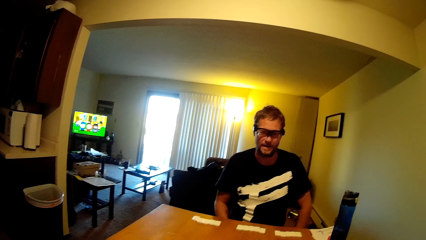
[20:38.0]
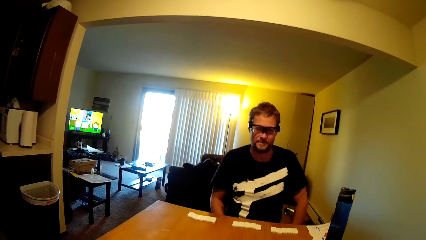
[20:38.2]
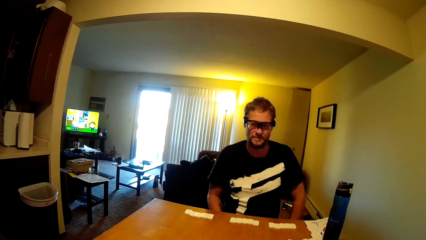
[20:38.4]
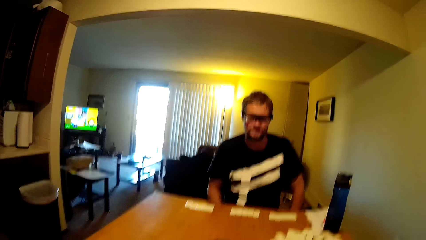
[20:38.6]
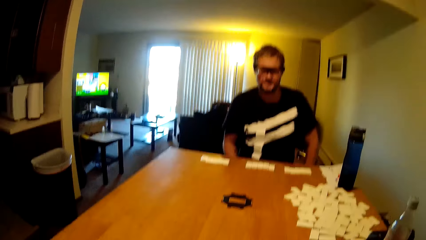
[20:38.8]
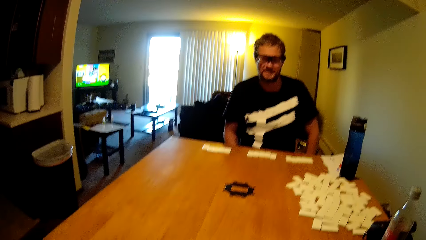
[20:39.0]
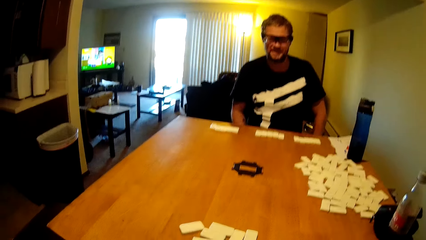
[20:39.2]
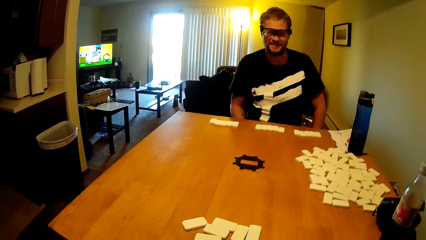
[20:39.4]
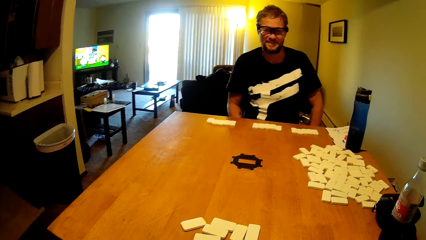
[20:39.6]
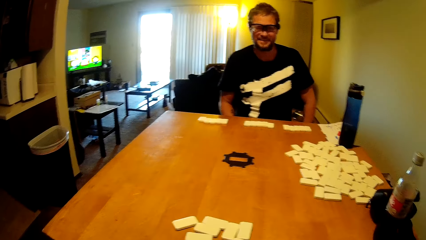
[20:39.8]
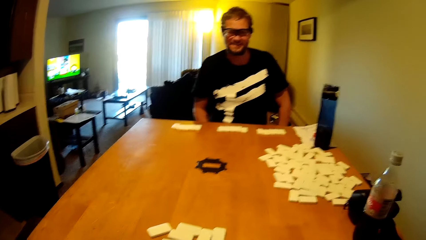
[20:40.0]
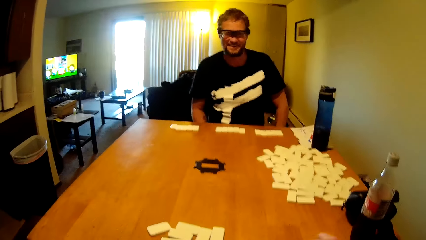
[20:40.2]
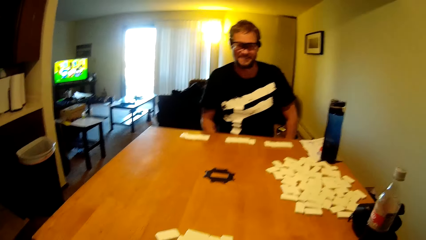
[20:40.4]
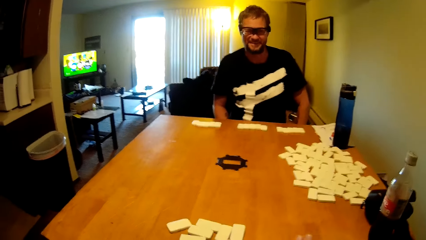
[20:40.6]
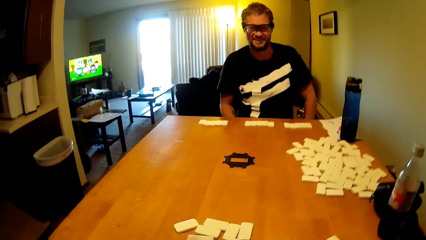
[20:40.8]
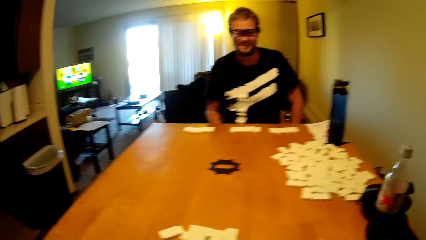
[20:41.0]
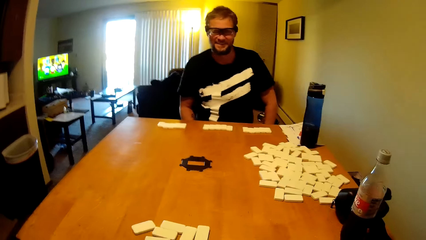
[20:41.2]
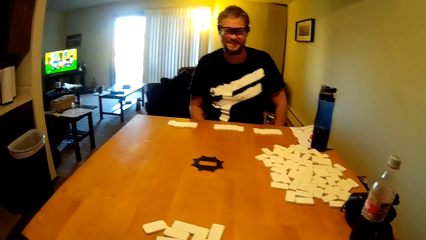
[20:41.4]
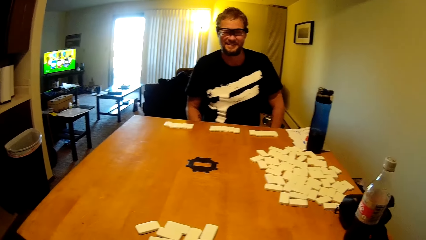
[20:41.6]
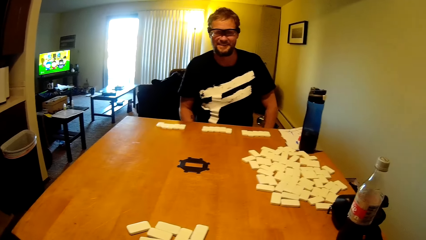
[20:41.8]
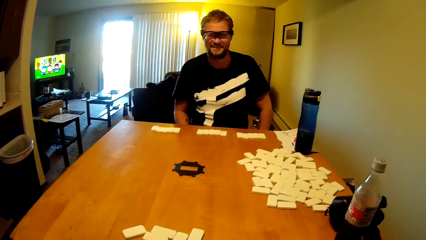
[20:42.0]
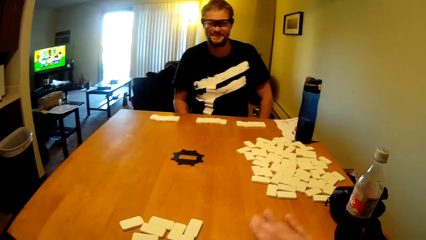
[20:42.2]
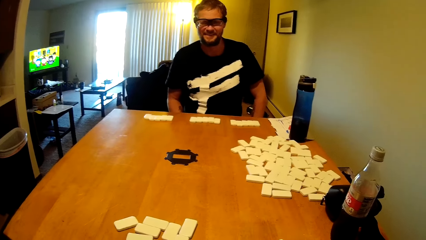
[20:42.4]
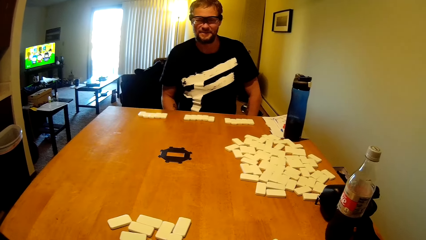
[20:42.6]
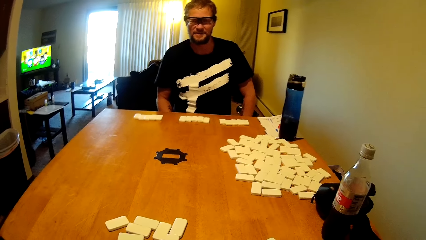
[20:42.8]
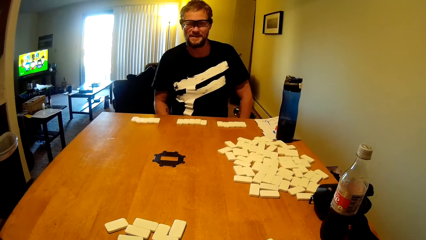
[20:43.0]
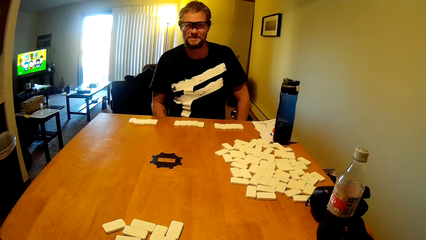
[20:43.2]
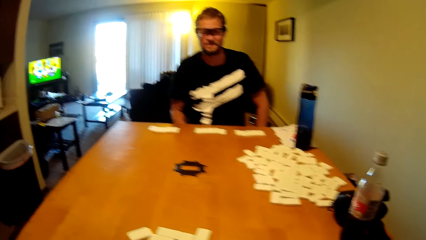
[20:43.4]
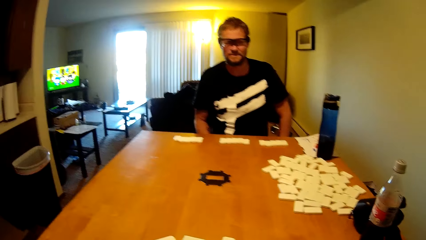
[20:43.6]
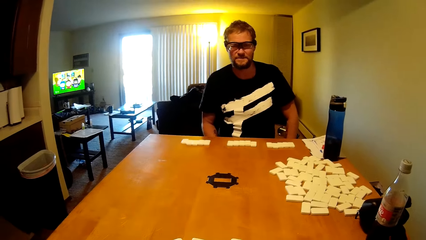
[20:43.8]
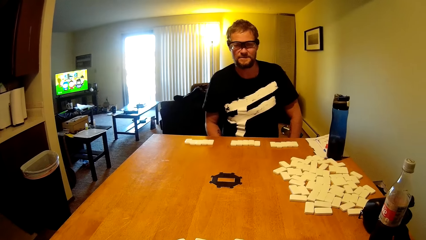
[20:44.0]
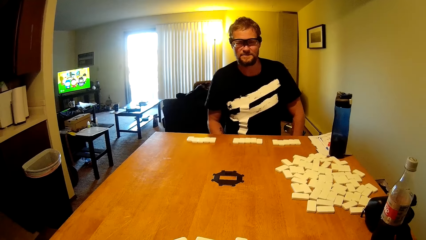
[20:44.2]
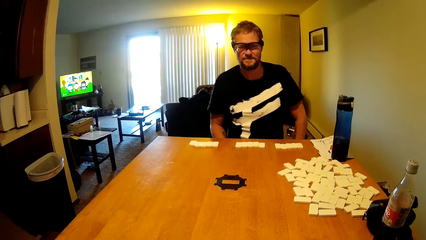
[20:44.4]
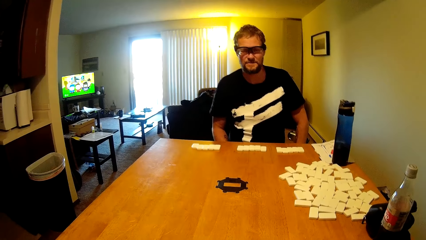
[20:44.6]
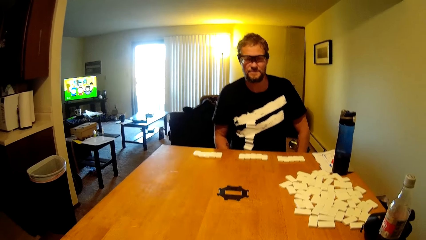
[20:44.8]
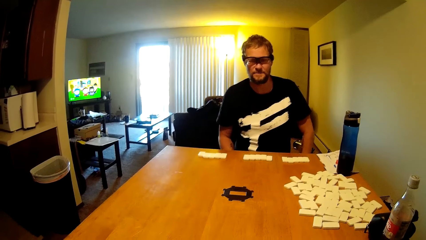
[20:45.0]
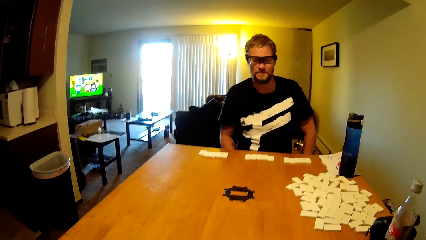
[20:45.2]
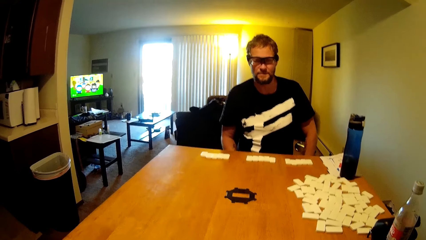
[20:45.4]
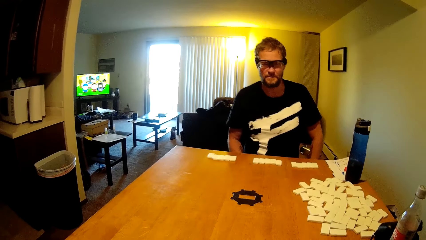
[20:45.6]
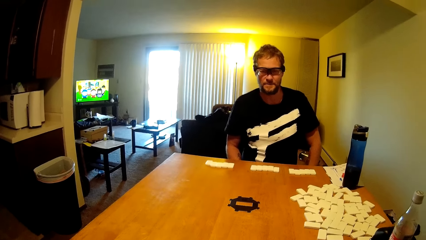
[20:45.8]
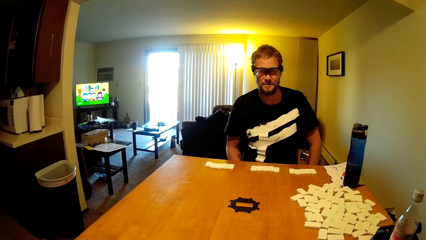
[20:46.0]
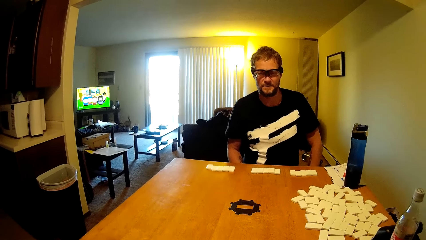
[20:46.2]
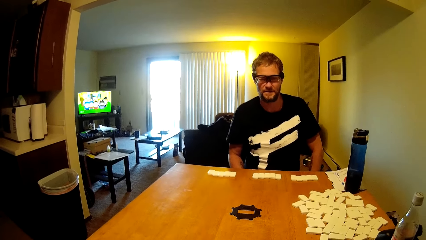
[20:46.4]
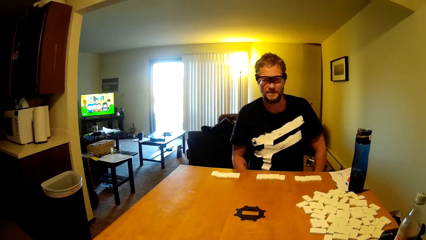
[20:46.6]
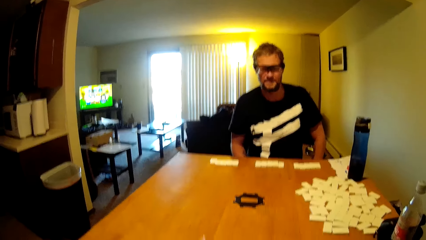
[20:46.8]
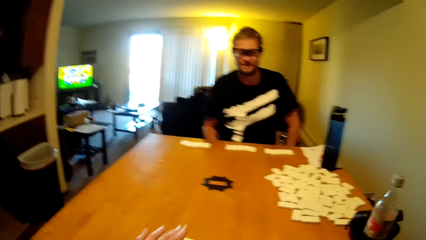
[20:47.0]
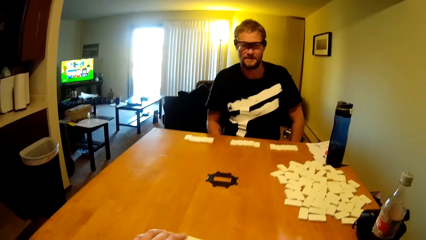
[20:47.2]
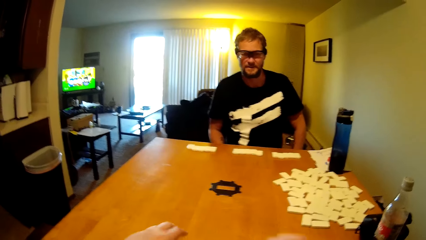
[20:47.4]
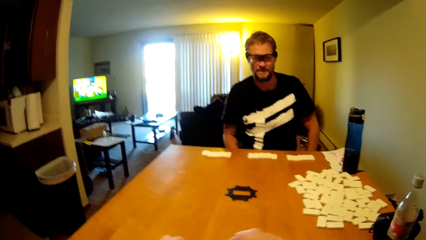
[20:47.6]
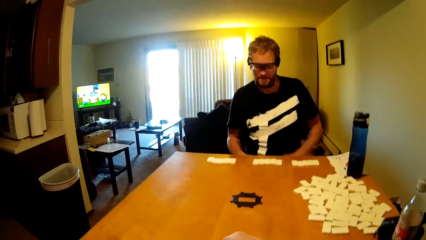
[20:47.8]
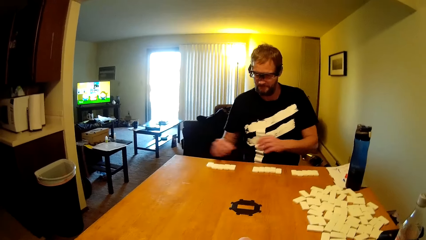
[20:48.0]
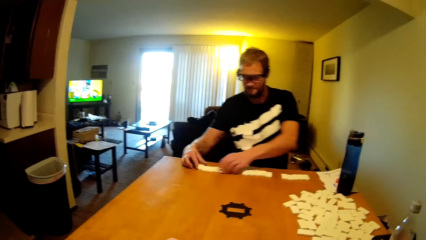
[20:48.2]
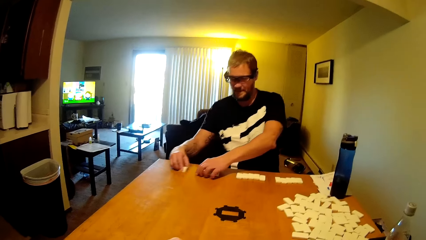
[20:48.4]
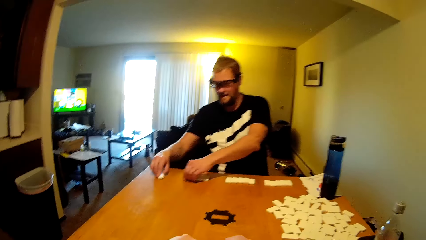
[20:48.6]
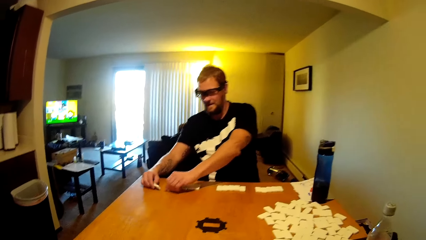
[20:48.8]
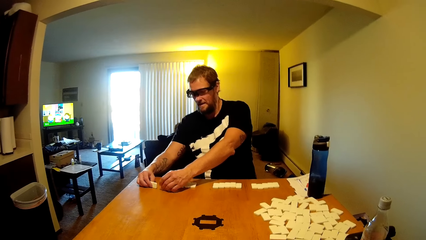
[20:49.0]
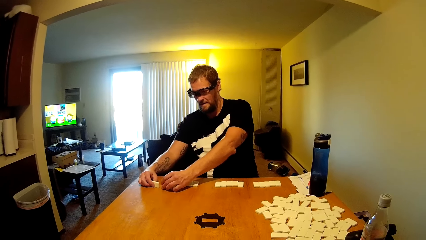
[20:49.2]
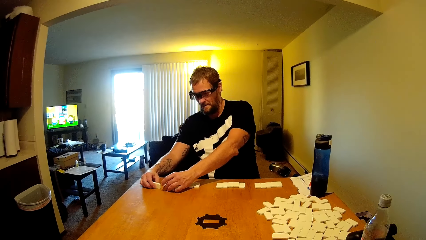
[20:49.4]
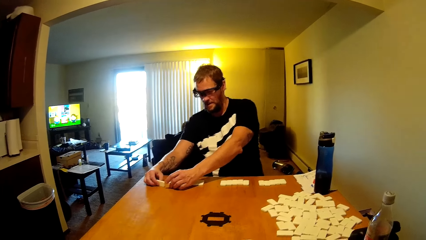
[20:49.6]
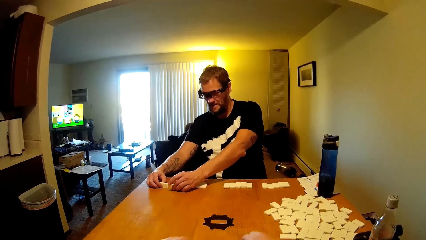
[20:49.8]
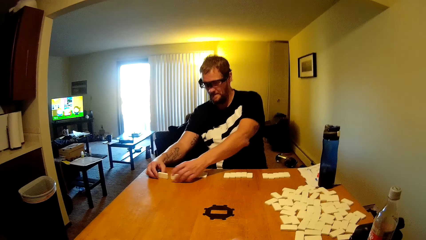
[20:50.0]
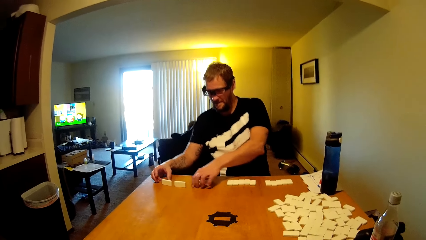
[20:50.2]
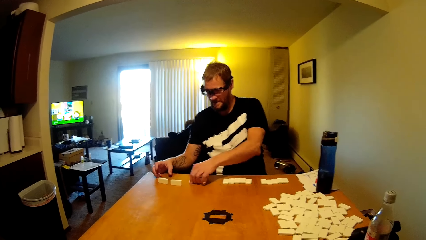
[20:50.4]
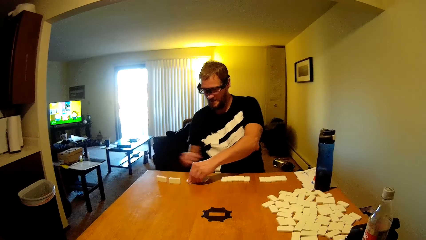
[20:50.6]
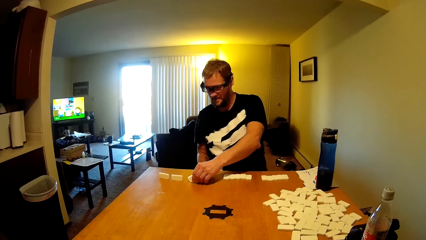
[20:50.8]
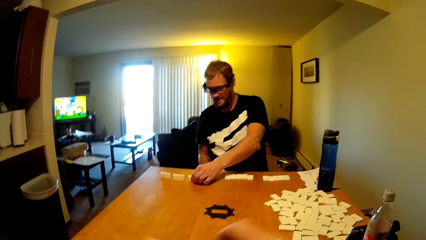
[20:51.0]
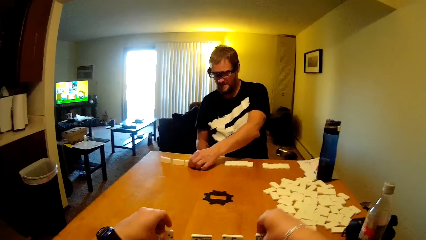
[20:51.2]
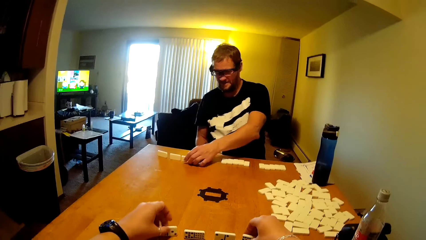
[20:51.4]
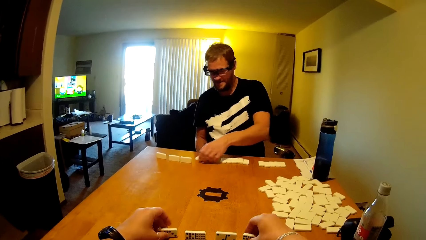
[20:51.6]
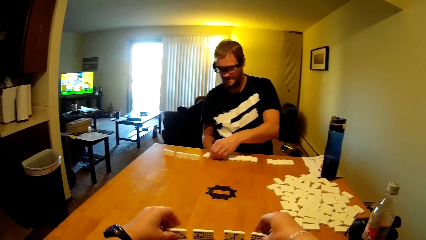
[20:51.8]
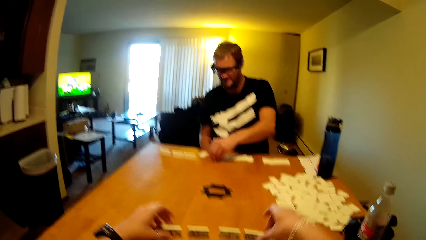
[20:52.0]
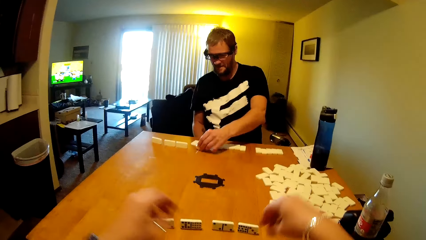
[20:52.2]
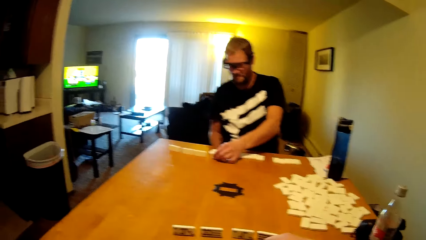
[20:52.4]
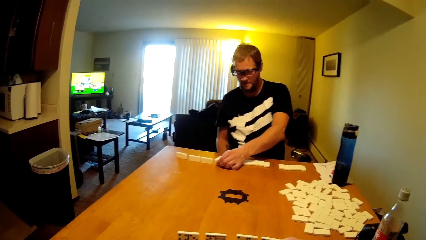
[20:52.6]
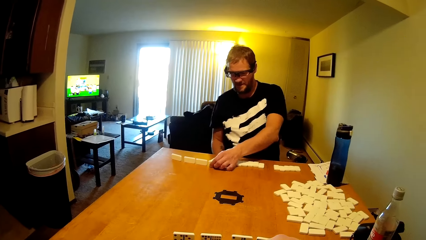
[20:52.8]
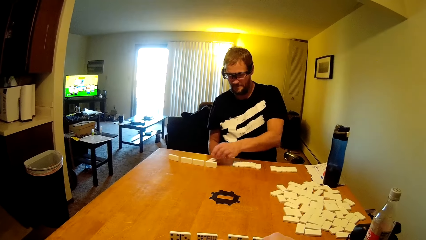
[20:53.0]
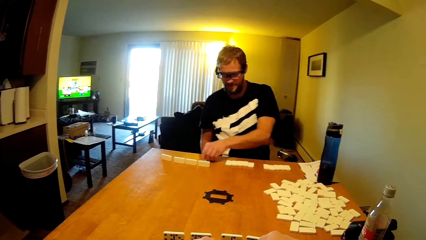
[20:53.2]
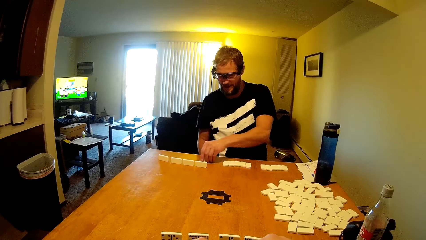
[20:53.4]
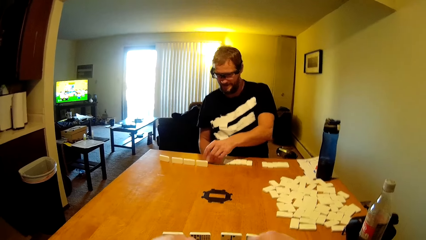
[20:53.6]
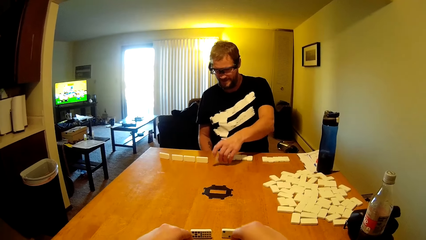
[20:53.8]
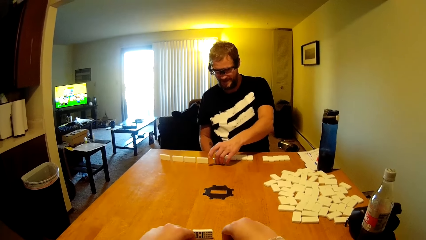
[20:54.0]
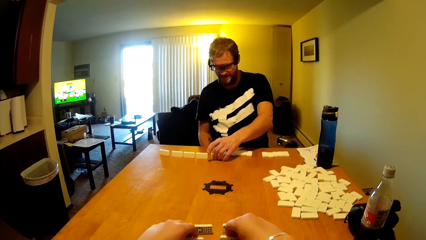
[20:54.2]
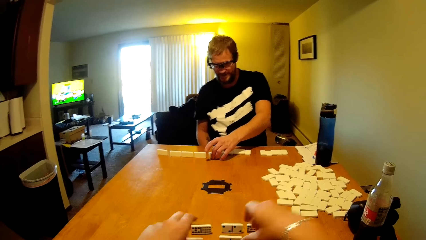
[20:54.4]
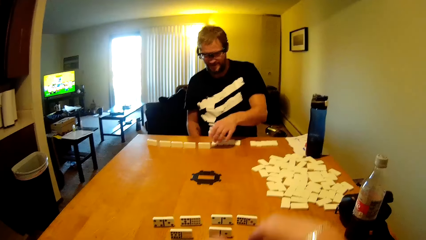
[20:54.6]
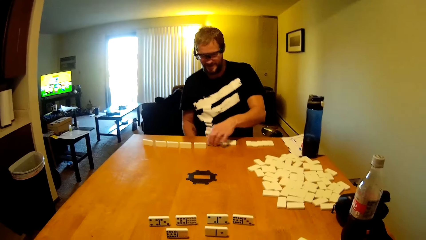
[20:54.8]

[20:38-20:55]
A person talks to the camera wearer. The person arranges the dominoes card.
